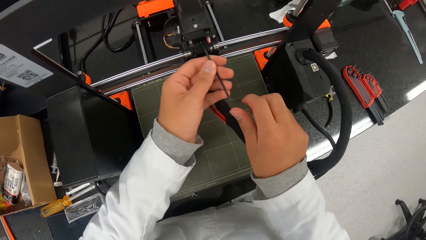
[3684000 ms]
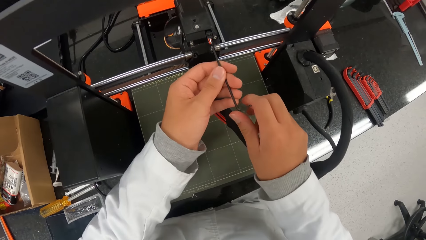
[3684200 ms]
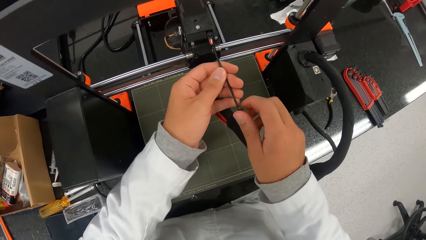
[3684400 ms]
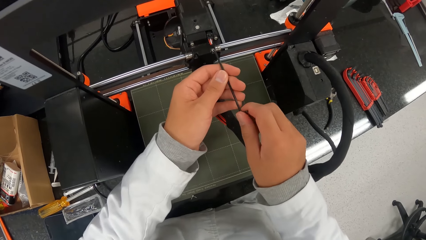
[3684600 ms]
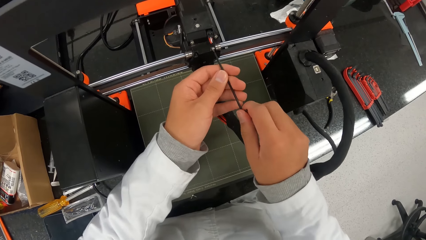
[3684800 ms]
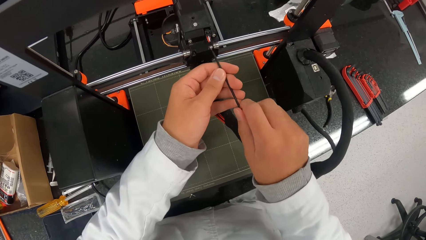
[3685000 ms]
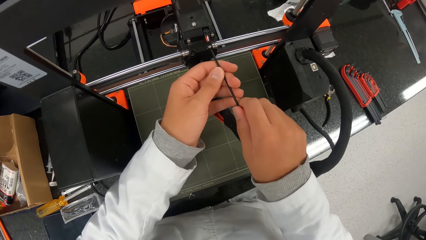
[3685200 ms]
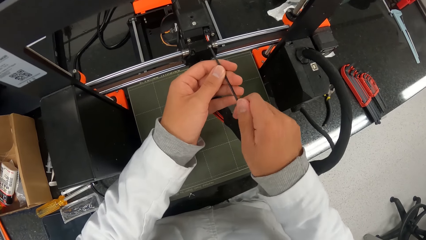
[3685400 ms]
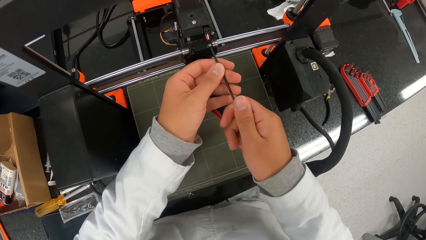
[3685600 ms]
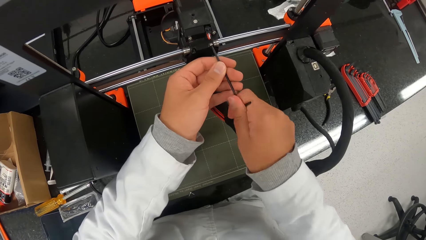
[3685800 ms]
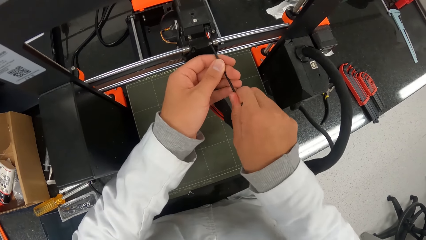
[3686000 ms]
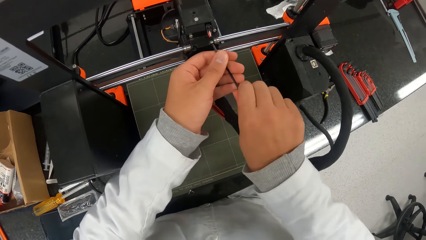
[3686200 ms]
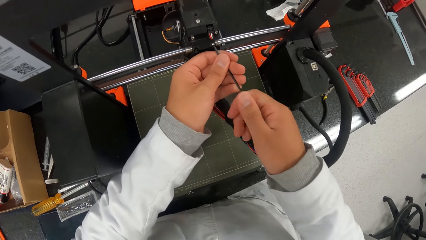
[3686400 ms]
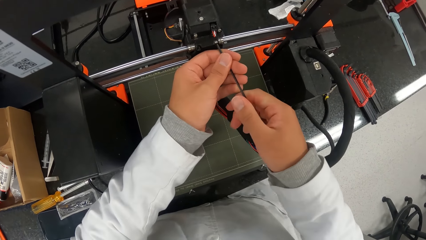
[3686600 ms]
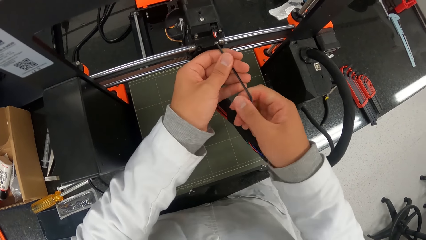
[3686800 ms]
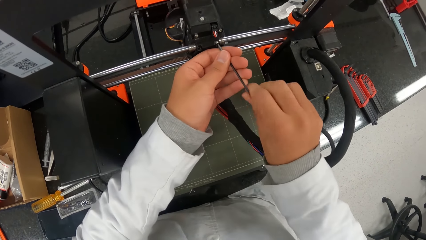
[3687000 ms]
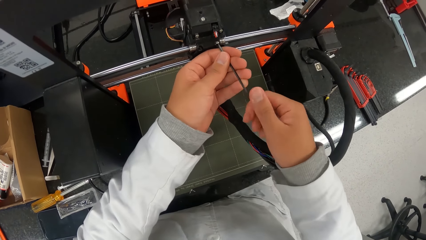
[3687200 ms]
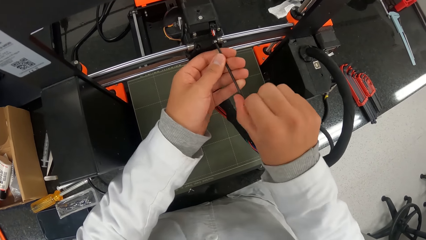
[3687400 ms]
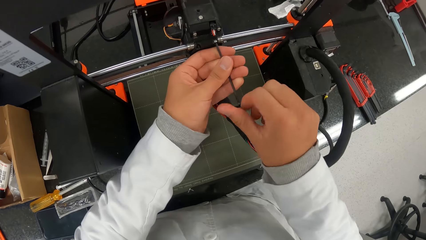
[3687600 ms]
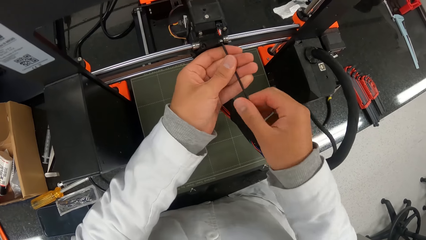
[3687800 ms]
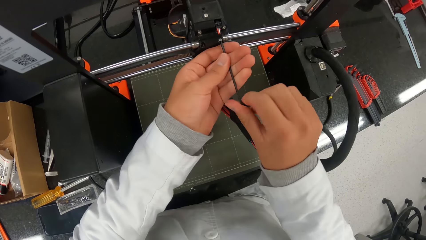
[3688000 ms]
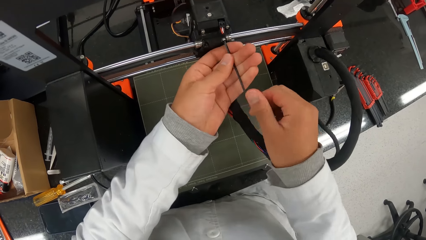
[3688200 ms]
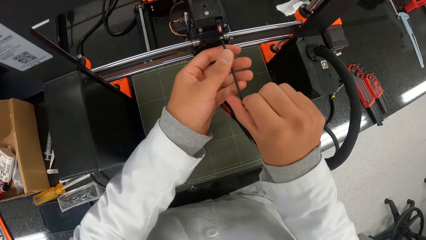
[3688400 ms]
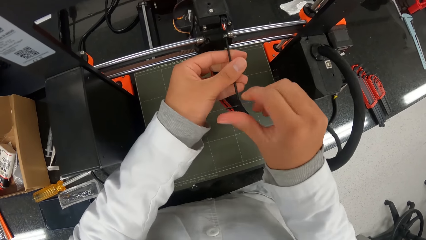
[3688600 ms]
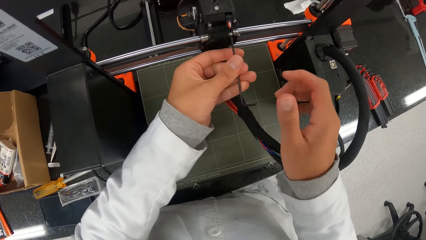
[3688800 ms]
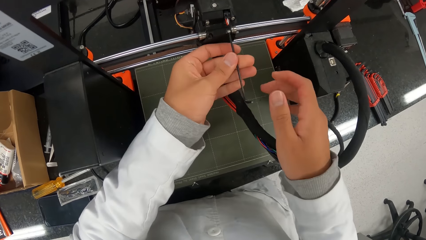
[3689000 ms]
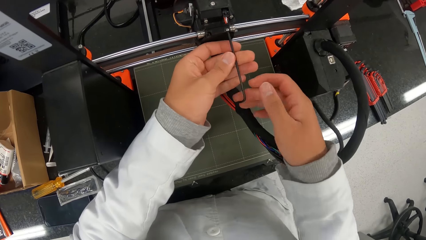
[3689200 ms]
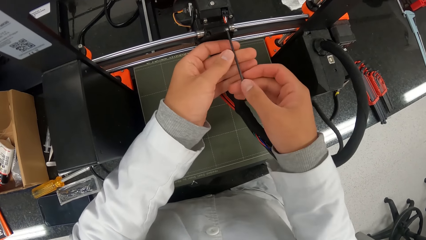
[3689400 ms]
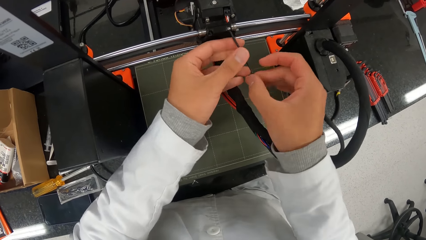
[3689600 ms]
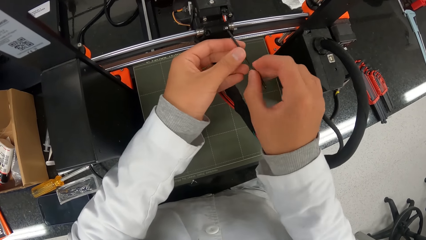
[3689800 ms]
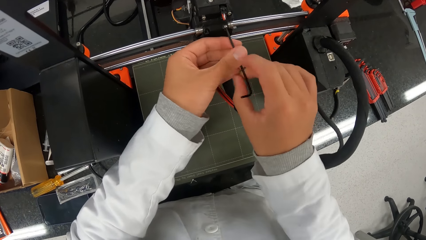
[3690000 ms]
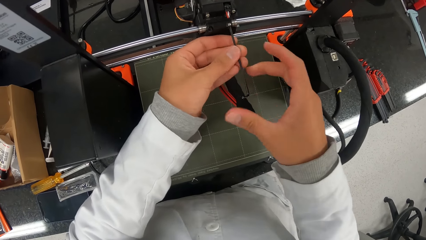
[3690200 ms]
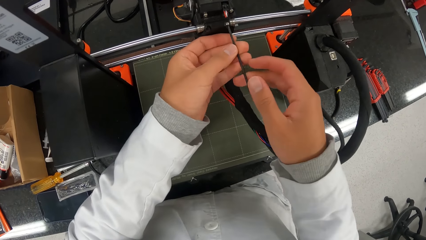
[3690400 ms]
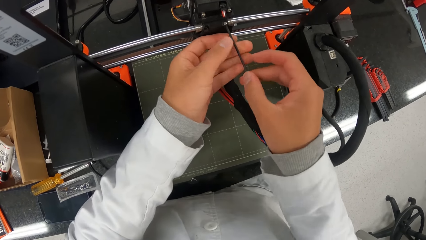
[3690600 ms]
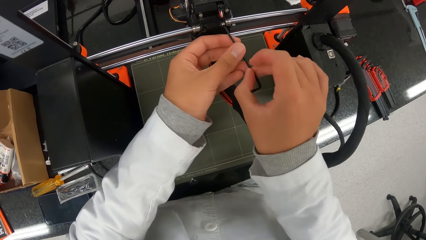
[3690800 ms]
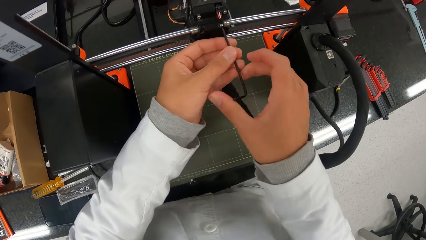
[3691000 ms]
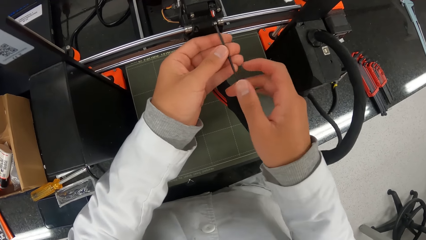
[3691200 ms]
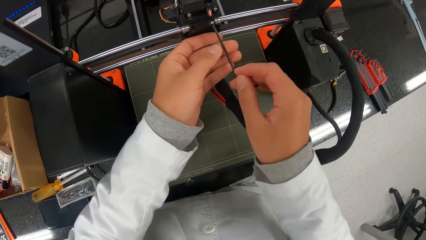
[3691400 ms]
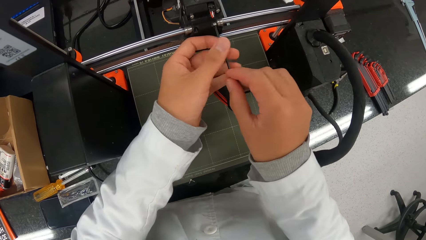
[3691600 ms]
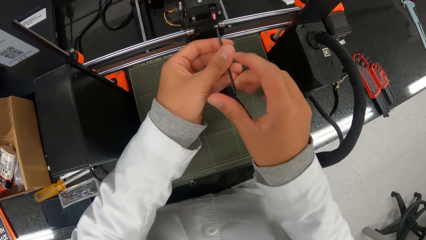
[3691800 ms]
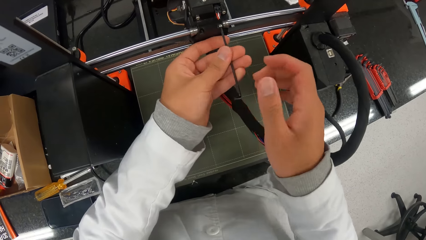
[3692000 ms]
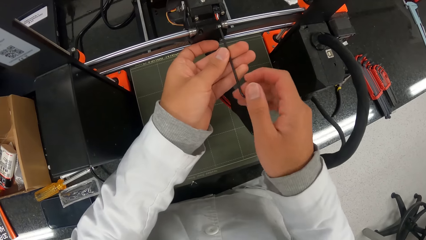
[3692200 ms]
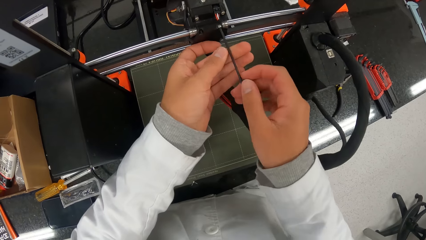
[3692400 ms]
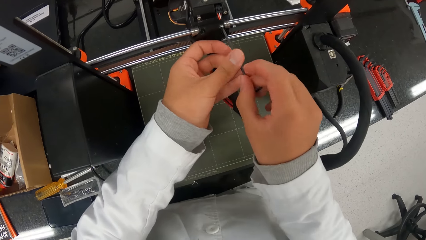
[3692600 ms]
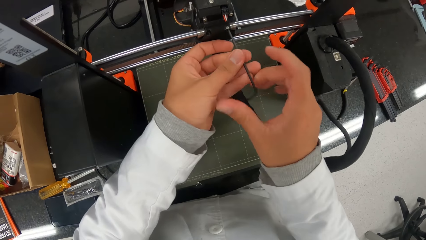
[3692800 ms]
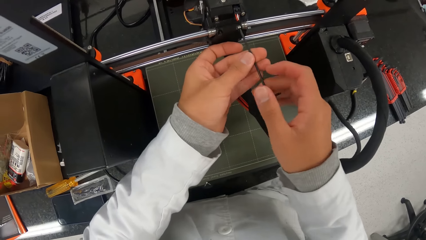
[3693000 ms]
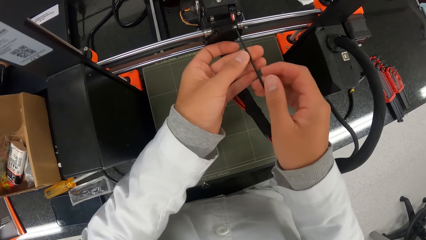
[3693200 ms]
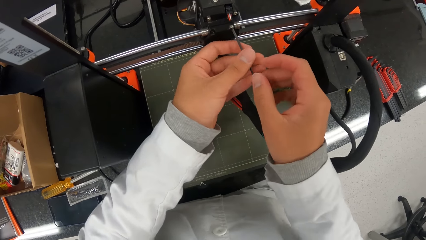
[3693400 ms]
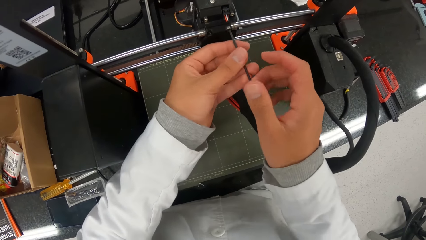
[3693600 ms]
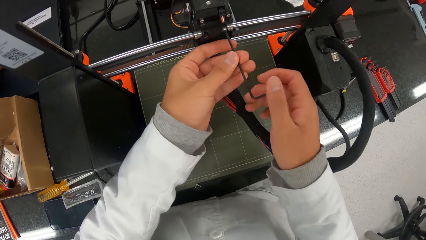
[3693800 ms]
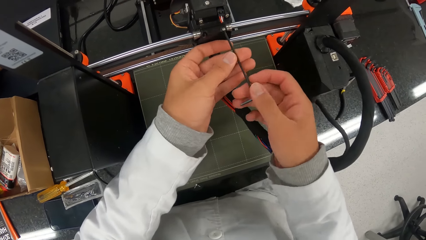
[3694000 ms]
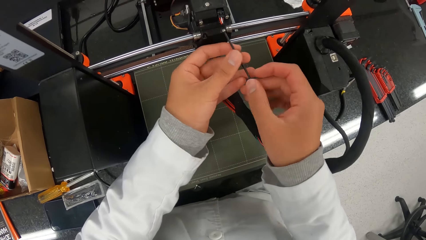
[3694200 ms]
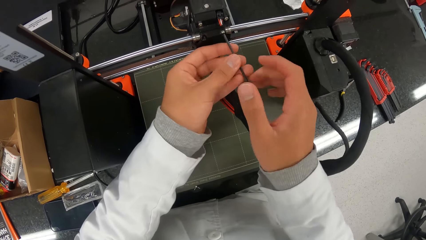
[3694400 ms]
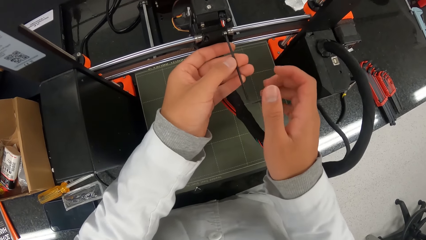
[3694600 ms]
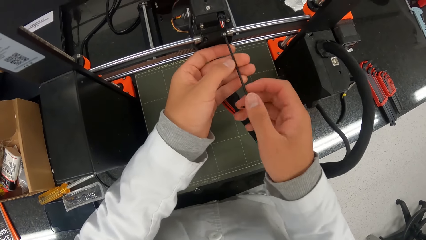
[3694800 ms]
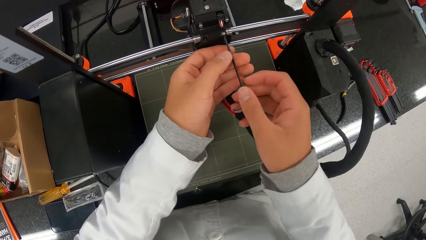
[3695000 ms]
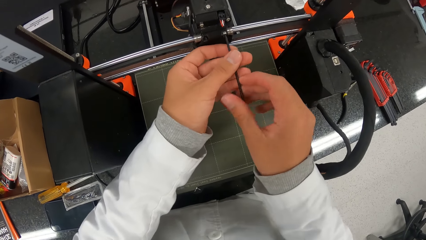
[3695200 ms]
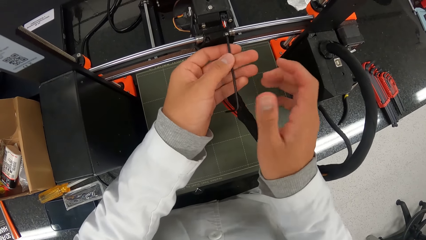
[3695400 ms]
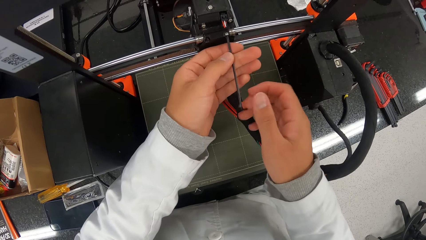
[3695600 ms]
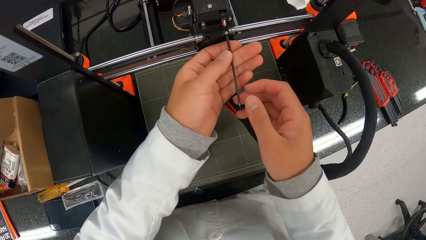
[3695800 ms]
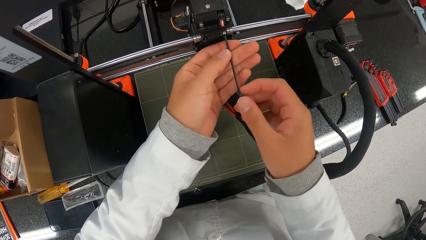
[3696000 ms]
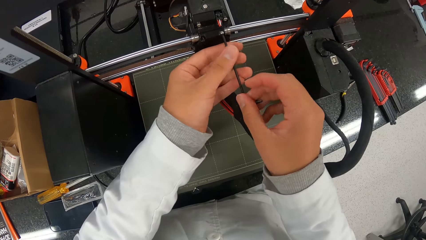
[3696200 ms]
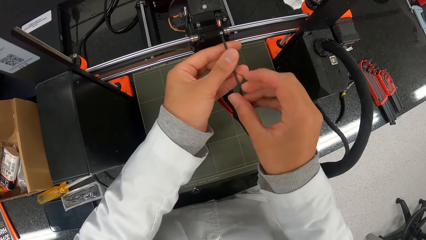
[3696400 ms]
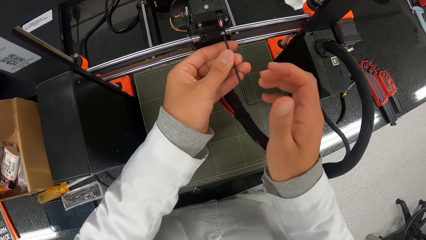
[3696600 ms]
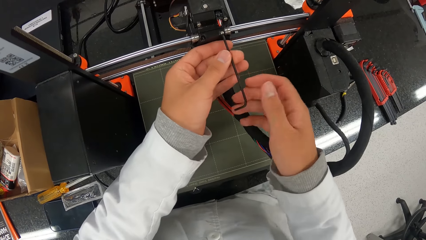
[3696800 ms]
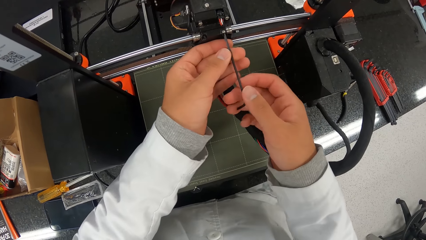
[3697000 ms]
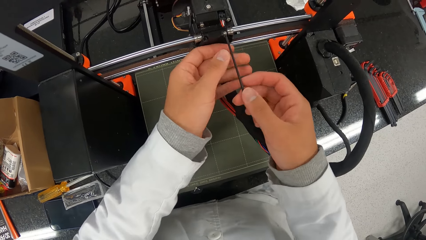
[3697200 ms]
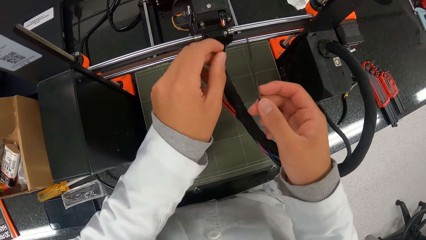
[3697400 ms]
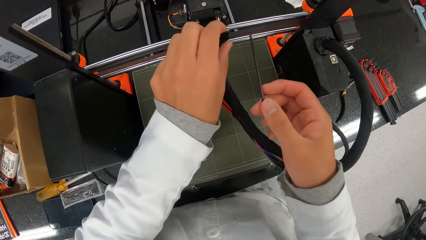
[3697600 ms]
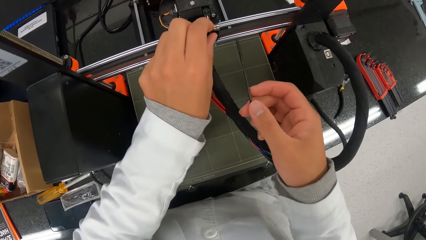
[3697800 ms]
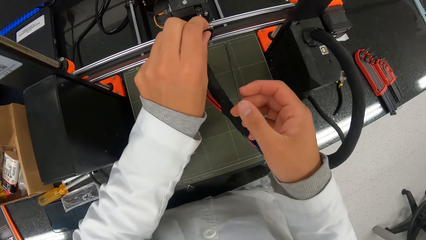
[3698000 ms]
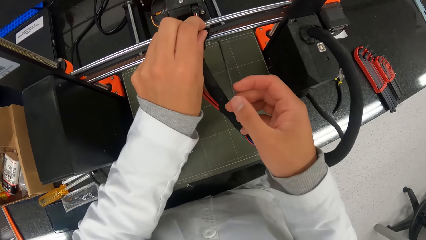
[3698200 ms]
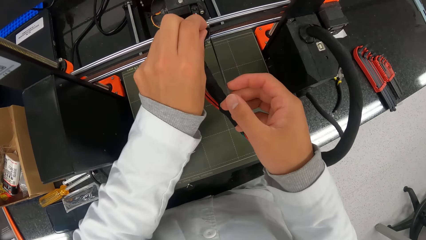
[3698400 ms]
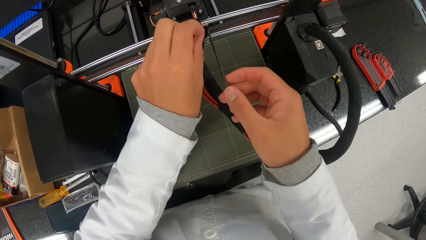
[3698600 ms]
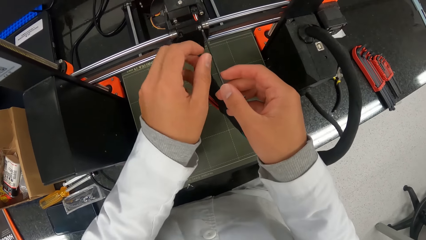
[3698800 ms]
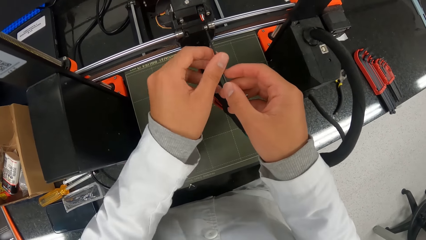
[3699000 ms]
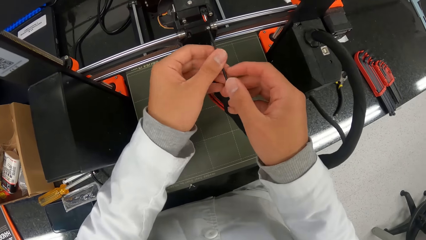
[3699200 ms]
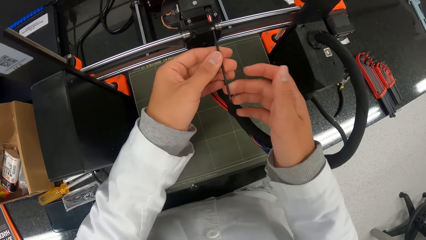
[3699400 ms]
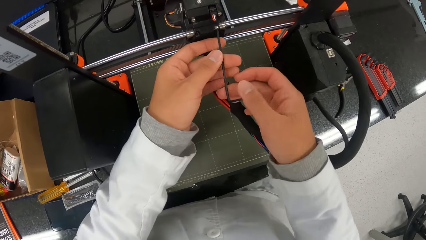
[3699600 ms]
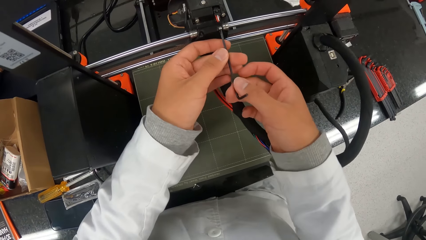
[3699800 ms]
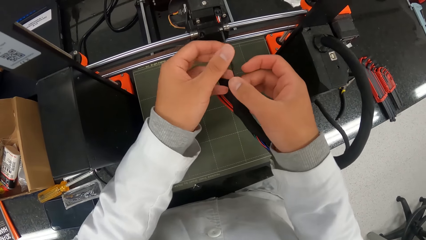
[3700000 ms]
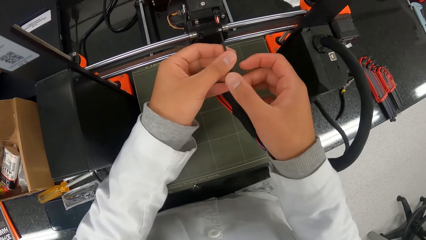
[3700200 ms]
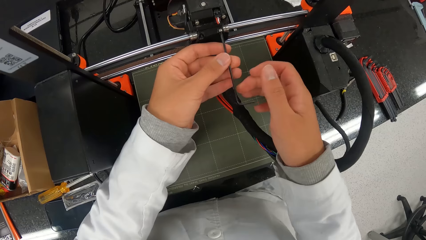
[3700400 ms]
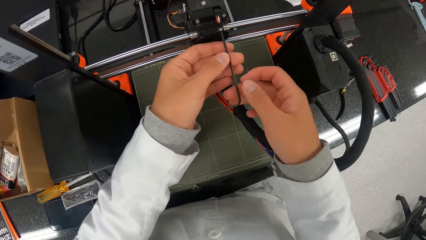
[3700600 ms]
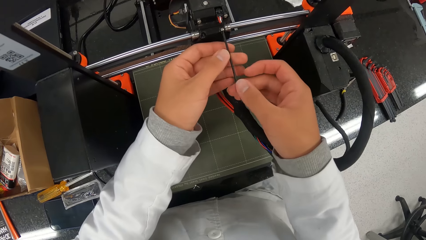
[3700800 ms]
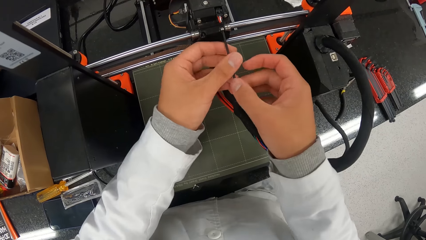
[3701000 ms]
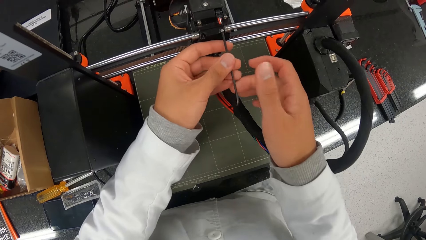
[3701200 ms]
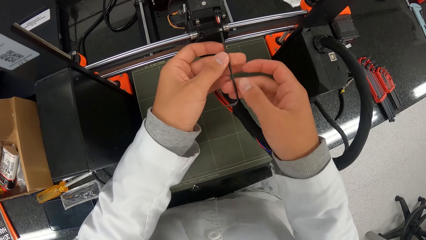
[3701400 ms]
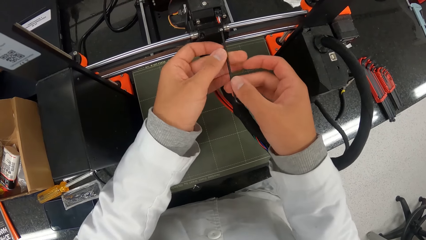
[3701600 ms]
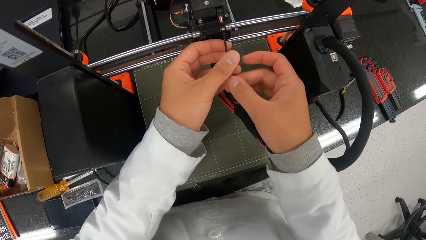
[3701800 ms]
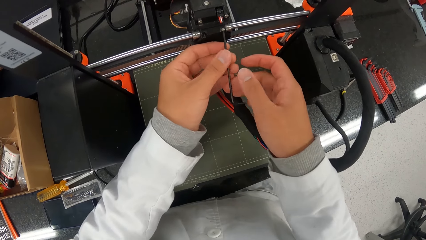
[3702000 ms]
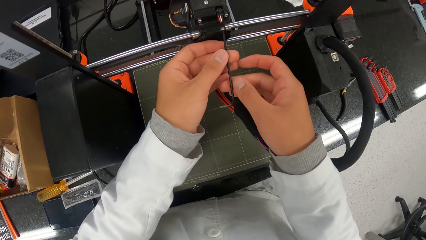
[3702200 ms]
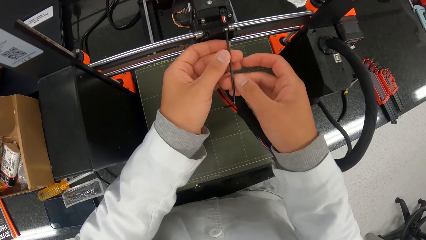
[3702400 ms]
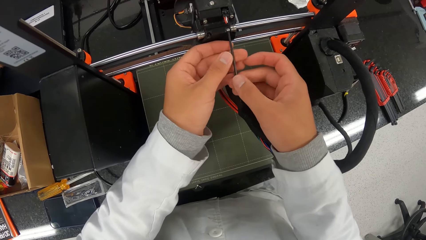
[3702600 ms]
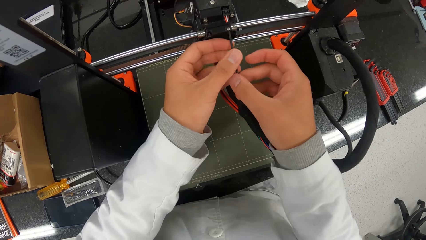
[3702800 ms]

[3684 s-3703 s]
The camera wearer inserts the screwdriver in the machine. He dislodges the screw on the hotend assembly with the allen key in his hands. He opens the screw in the machine. He touches the screw on the hotend assembly with his left hand. He dislodges the screw on the hotend assembly with the allen key in his hands. He inserts the screwdriver in the machine and opens the screw in the machine.
